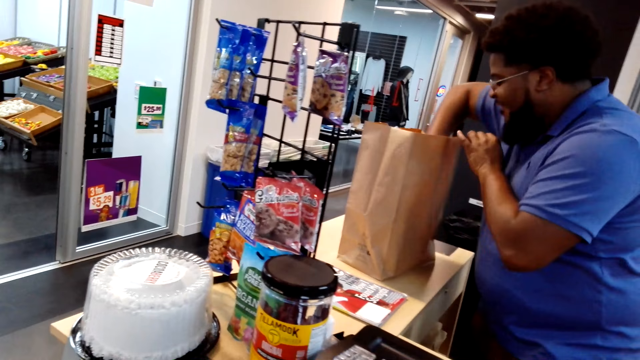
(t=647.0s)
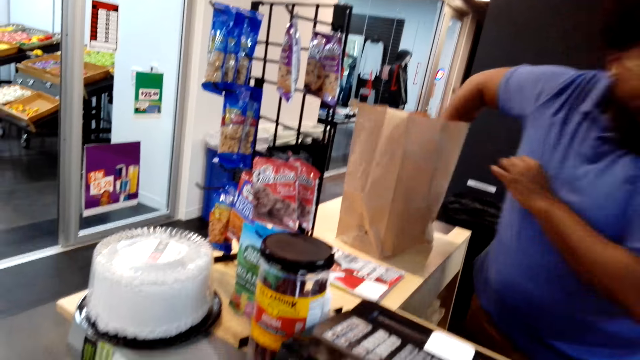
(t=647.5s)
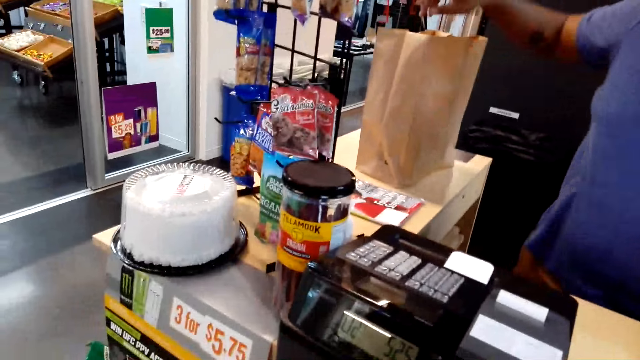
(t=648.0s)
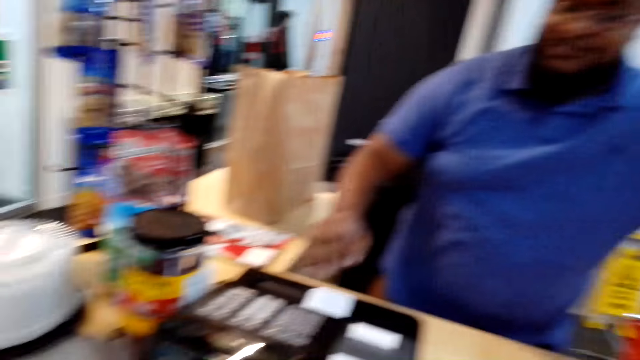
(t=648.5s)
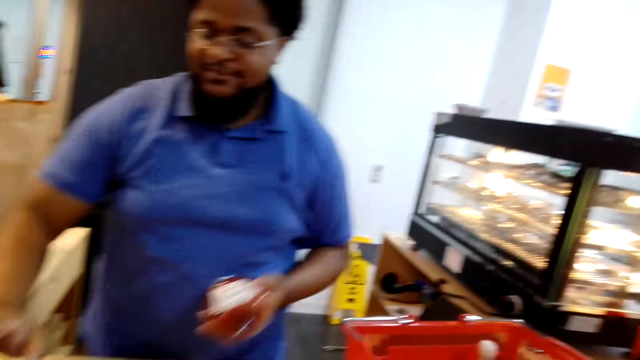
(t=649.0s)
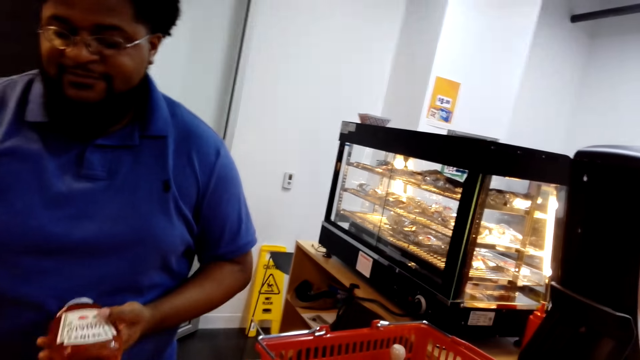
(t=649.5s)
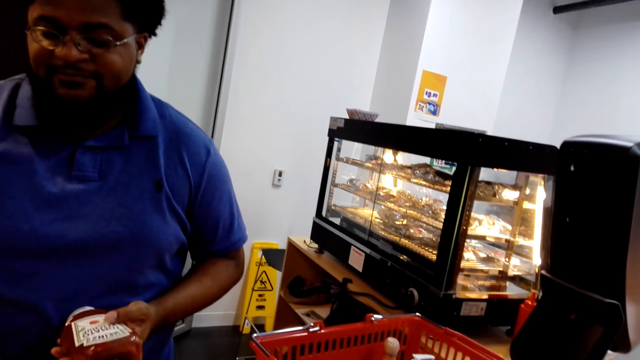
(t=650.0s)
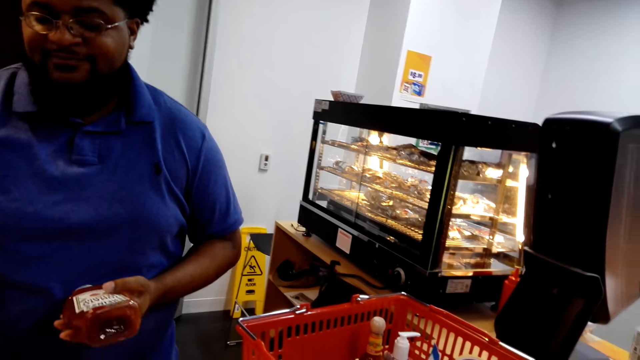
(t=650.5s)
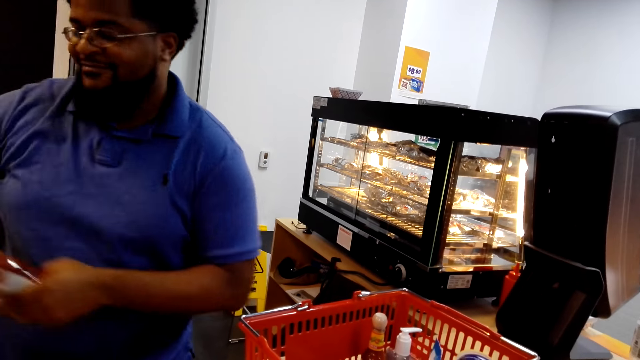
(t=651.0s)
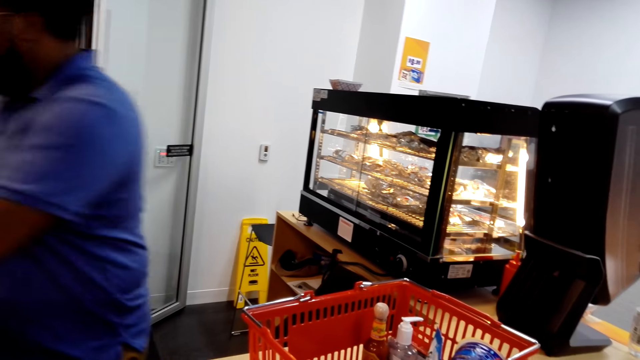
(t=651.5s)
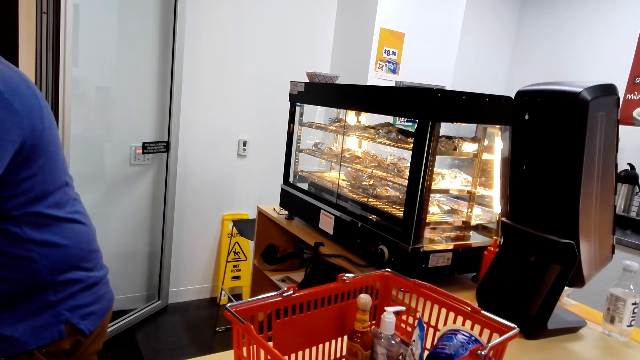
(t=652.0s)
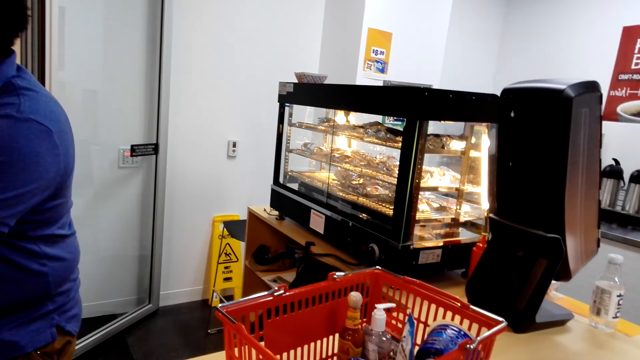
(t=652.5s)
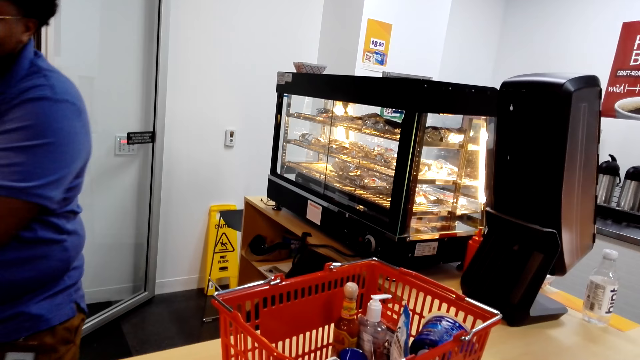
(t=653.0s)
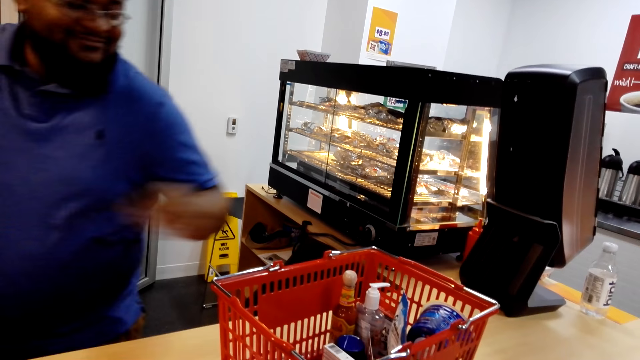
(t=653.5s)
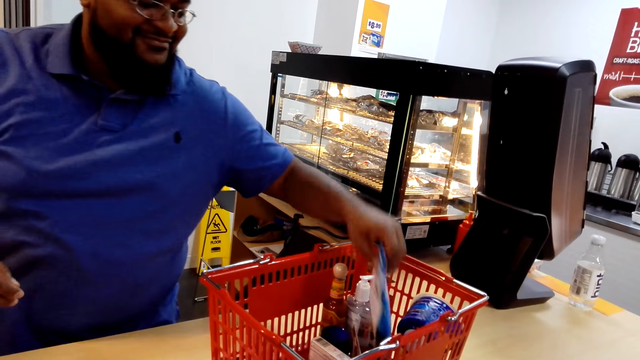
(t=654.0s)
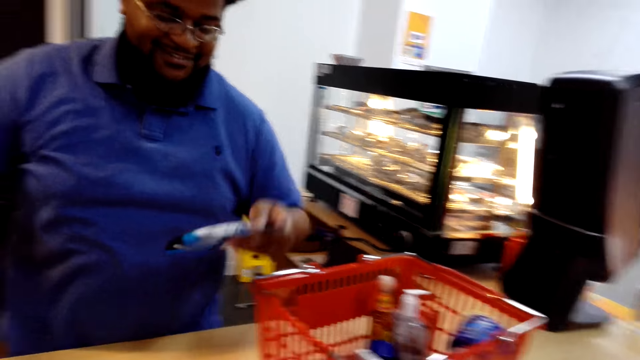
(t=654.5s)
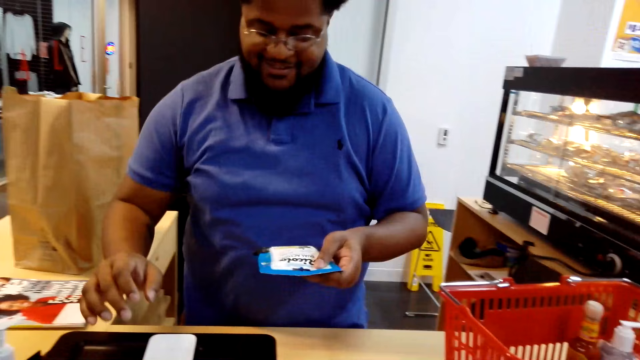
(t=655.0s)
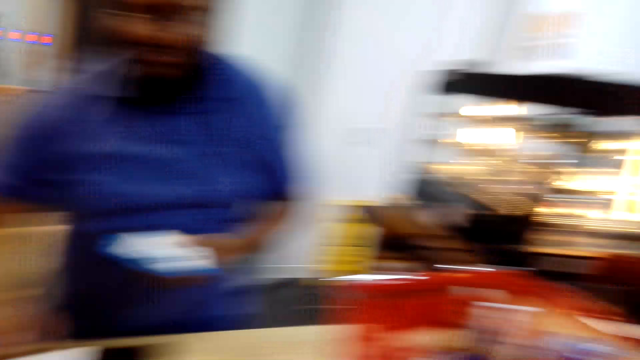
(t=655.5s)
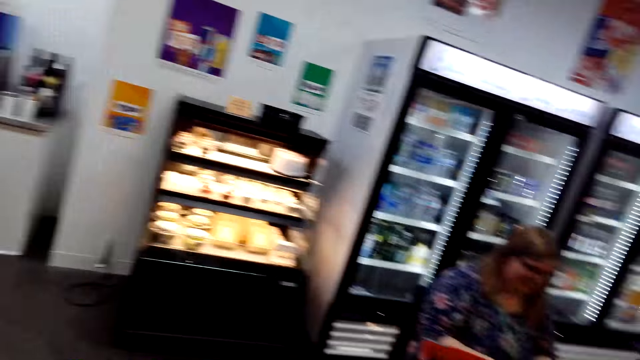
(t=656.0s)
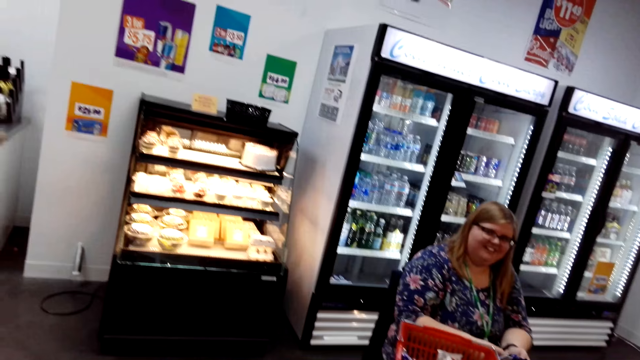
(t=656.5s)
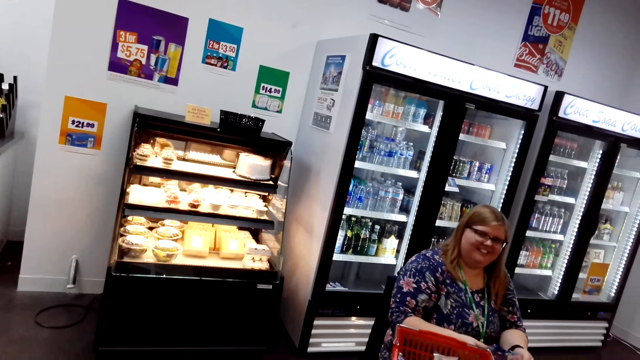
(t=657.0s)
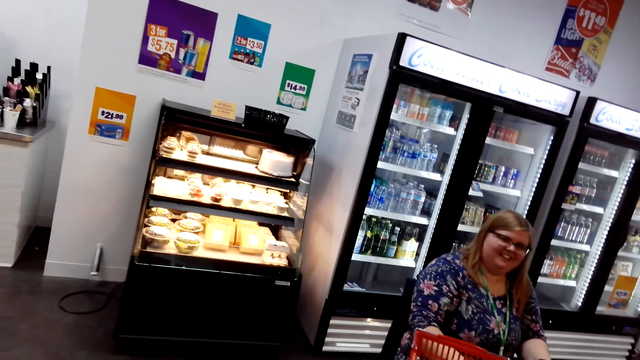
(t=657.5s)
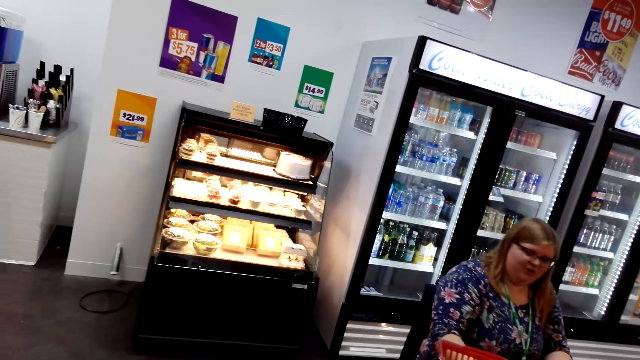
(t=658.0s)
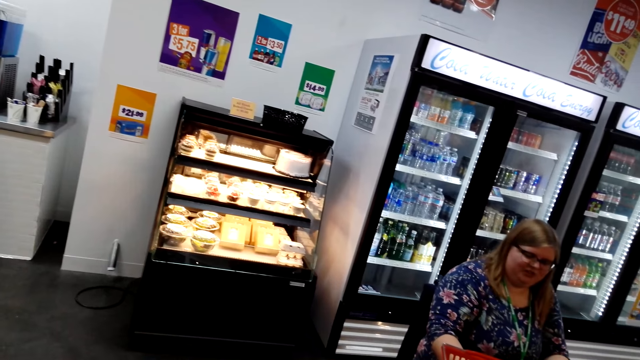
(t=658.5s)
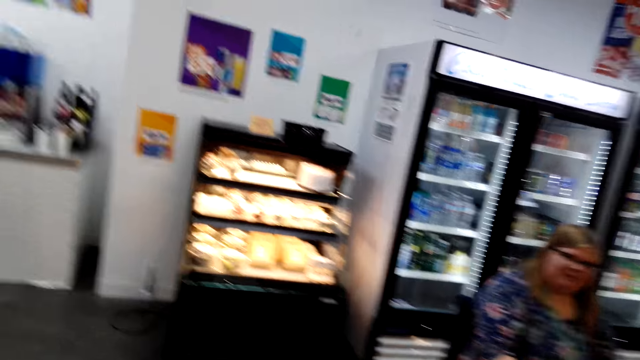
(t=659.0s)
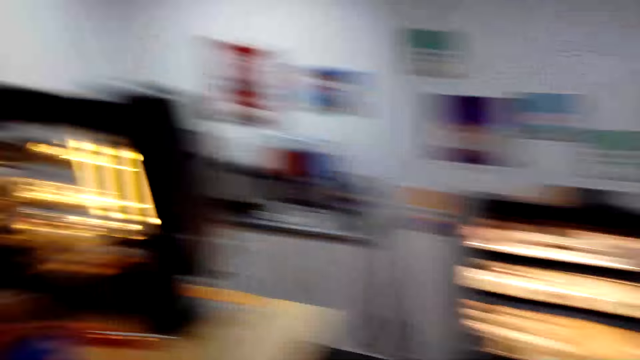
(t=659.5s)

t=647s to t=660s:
A man places a product in a paper bag, picks up a product from the basket, and does the sum for the shopping. The man picks up a product from the basket and registers a product on the barcode machine. The camera wearer looks around.

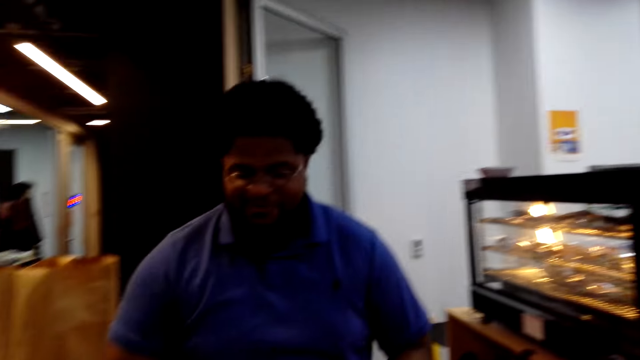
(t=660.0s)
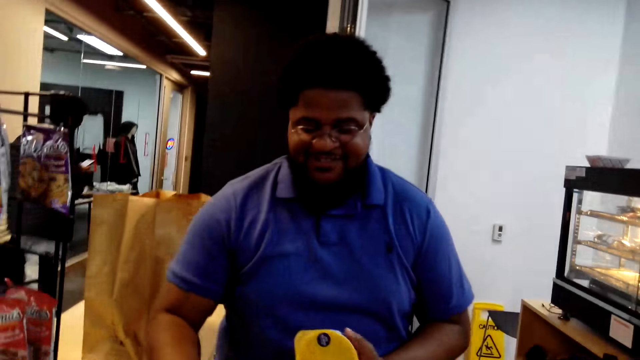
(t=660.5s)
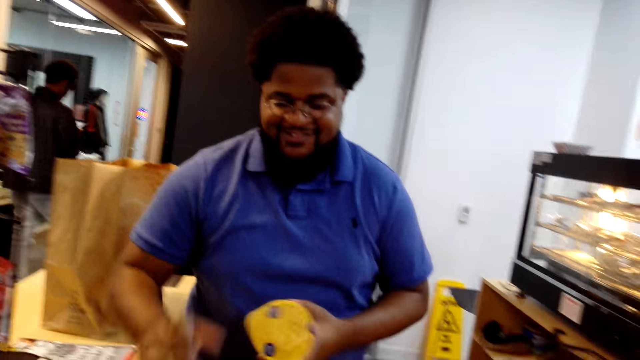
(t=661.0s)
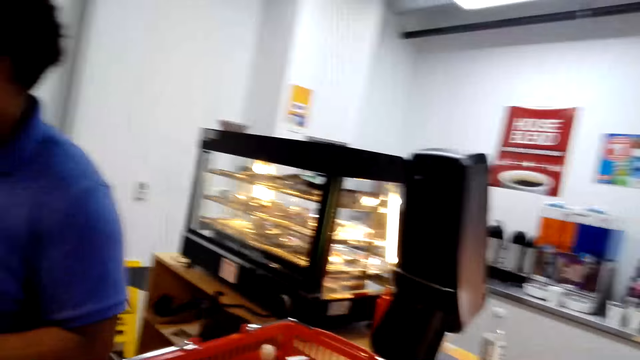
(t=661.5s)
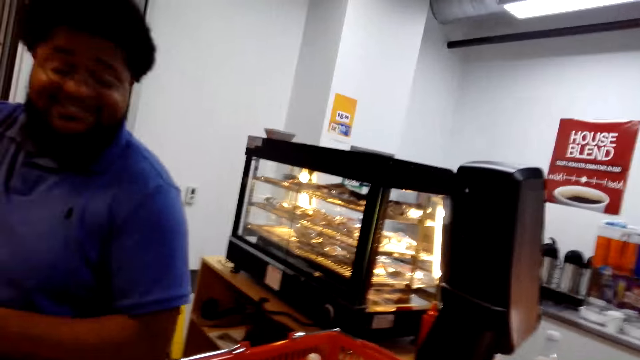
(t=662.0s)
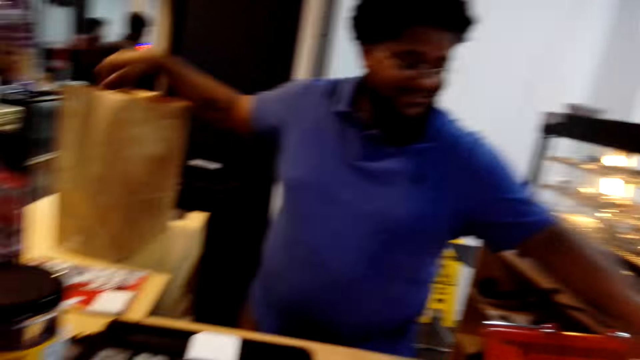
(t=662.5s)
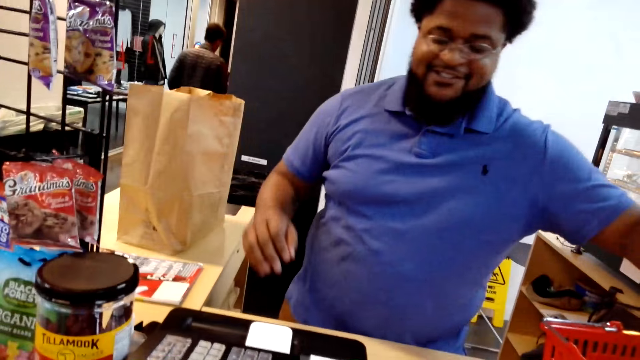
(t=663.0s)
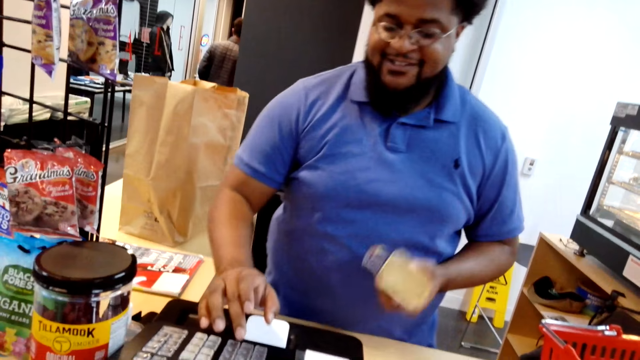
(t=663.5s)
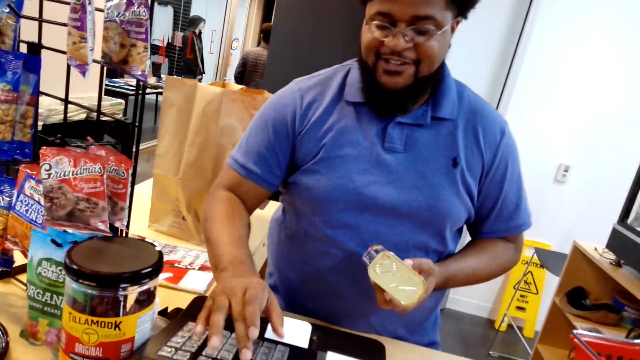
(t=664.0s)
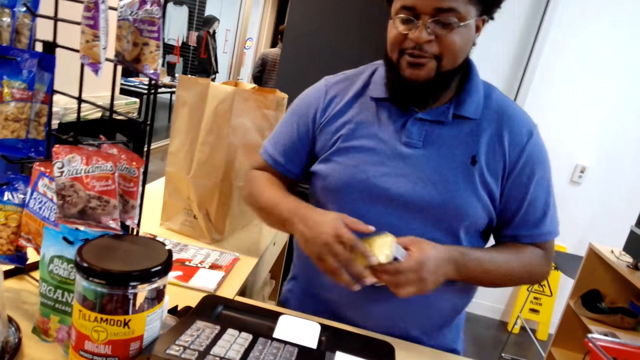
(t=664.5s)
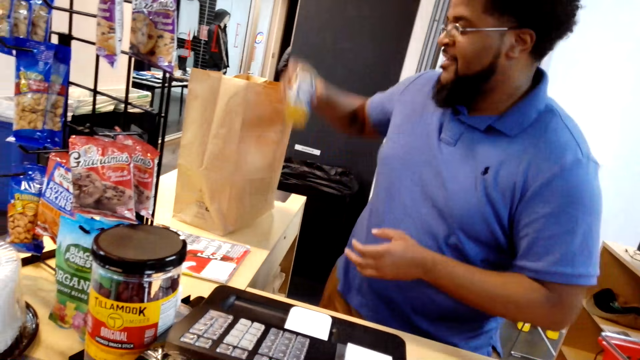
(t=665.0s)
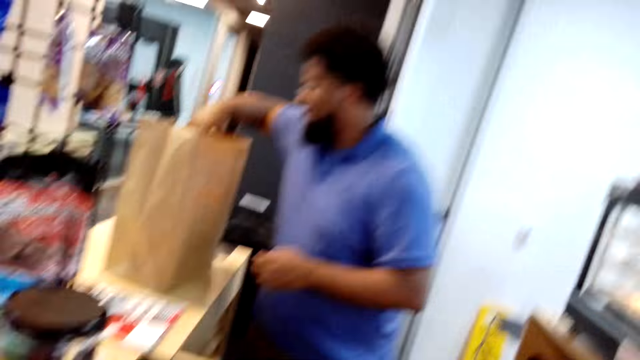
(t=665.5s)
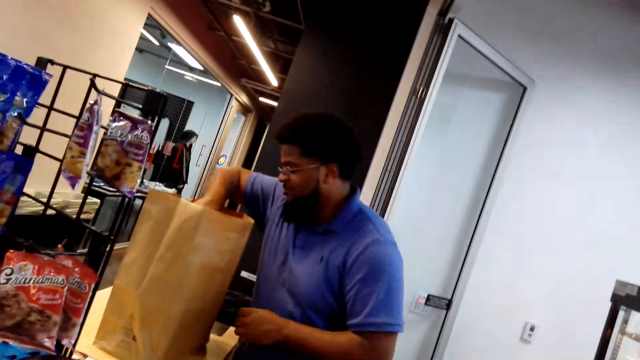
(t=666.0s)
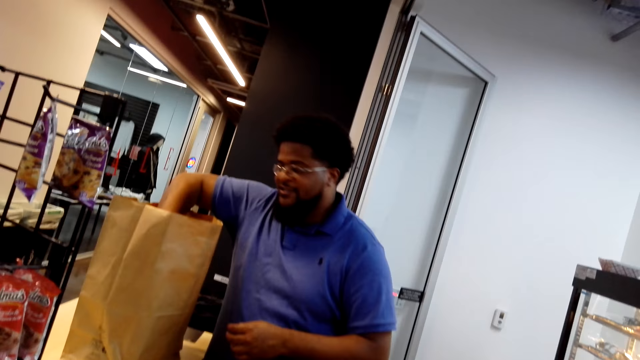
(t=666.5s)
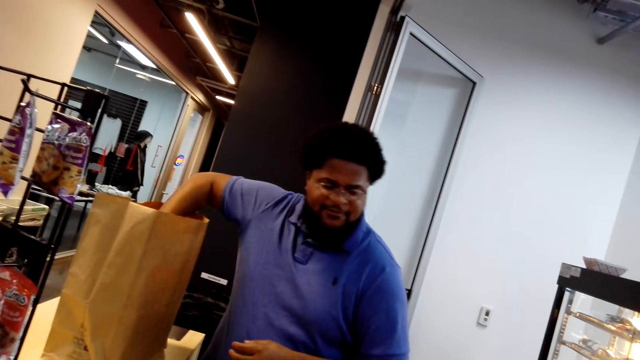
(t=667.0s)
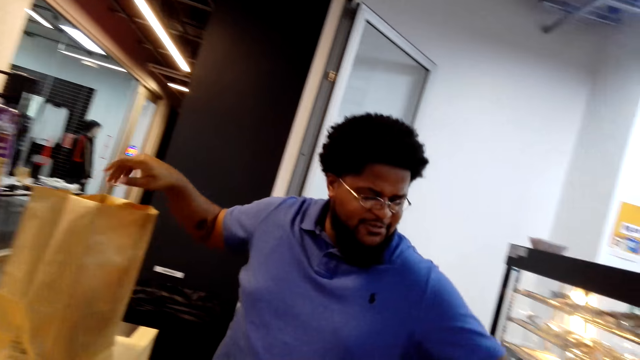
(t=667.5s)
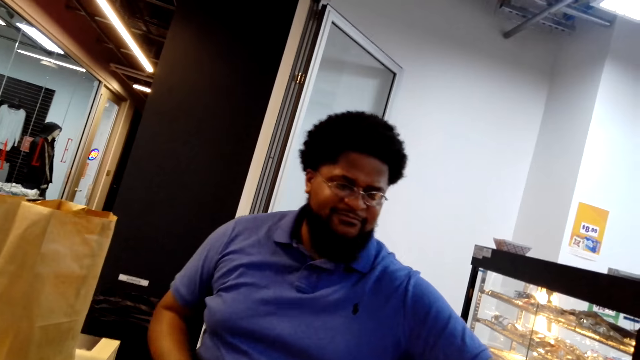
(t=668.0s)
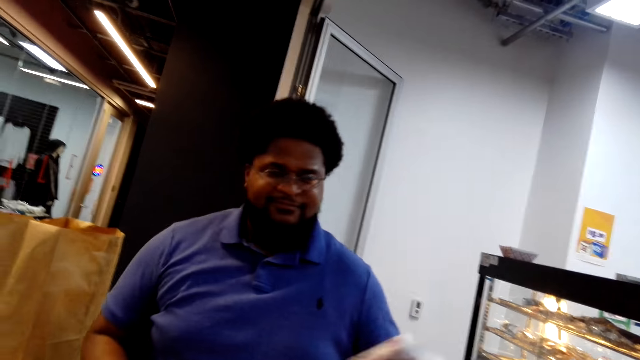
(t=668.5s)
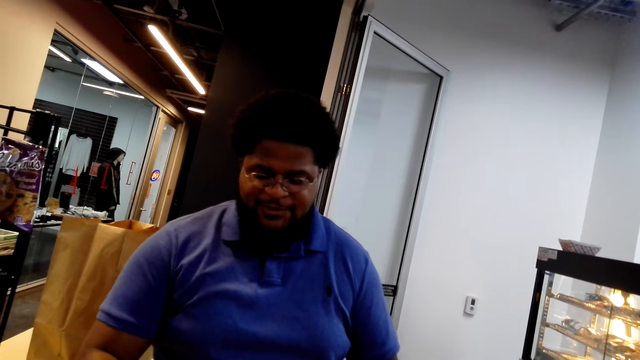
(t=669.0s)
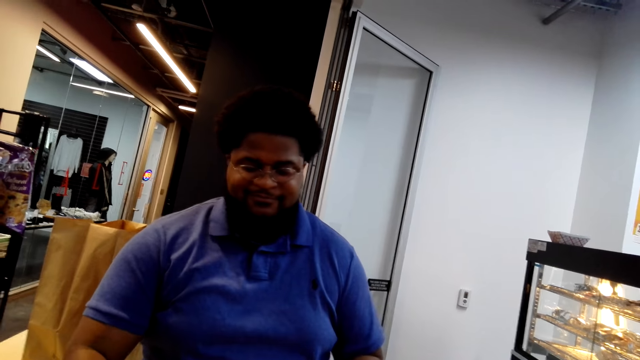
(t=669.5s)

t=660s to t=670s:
A man does the sum for the shopping, places a product in a paper bag, and picks up a product from the basket. The man does the sum for the shopping, registers a product on the barcode machine, and places a product in the paper bag.
